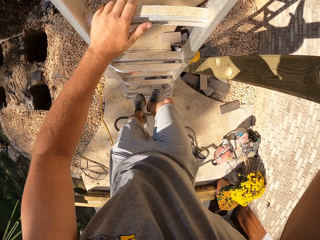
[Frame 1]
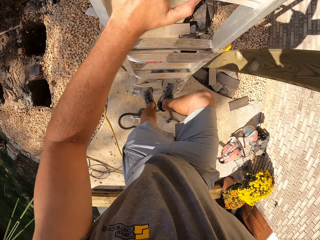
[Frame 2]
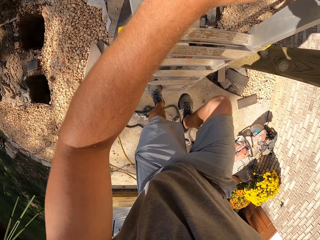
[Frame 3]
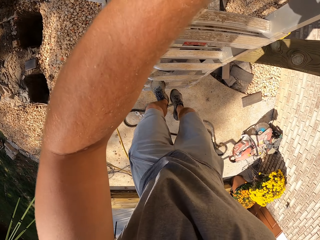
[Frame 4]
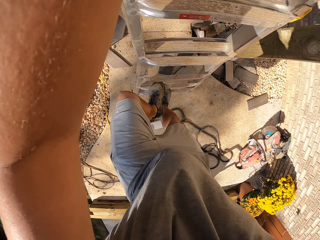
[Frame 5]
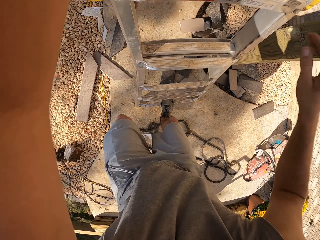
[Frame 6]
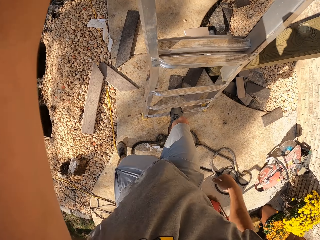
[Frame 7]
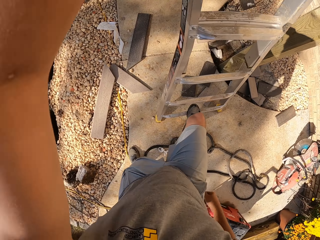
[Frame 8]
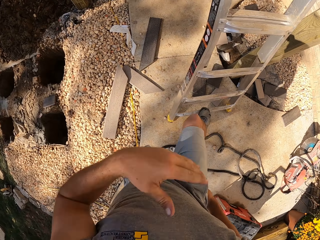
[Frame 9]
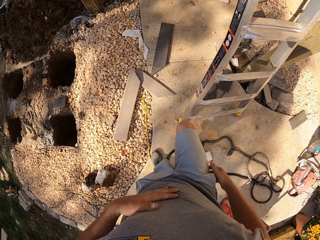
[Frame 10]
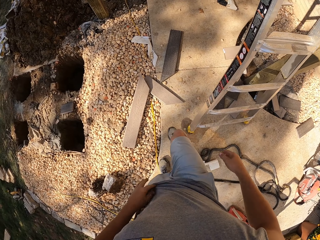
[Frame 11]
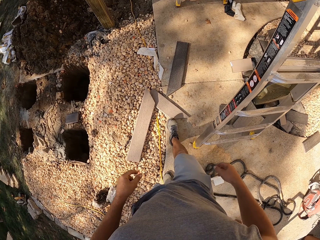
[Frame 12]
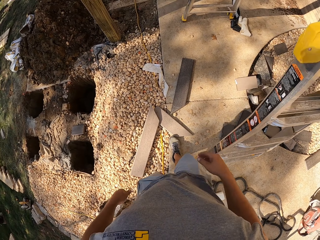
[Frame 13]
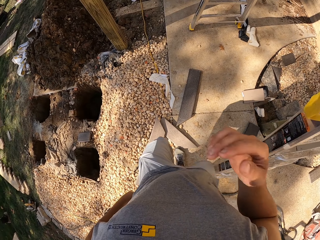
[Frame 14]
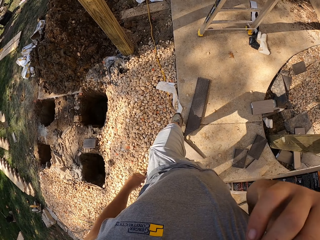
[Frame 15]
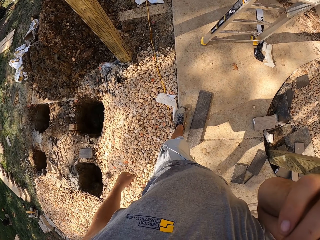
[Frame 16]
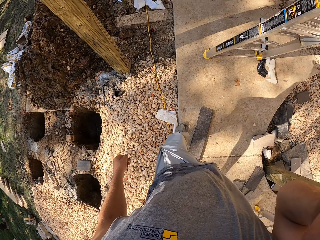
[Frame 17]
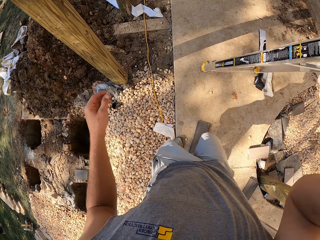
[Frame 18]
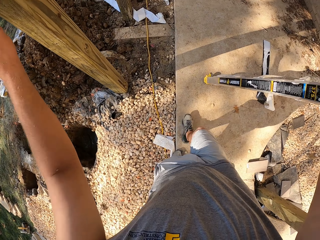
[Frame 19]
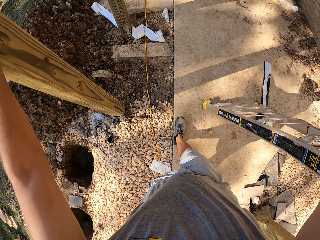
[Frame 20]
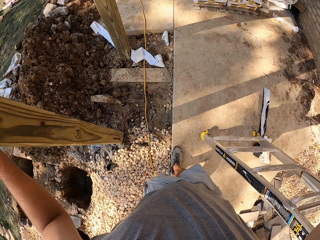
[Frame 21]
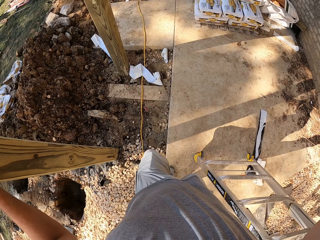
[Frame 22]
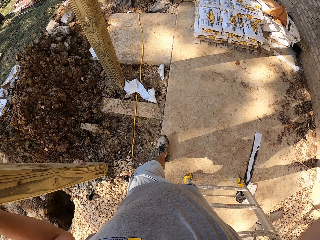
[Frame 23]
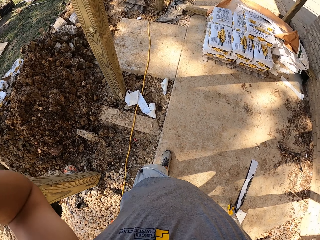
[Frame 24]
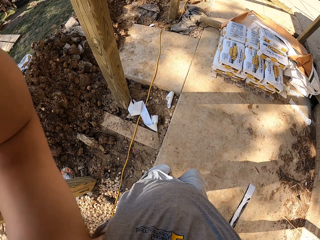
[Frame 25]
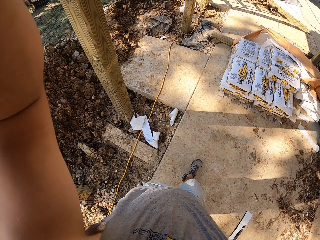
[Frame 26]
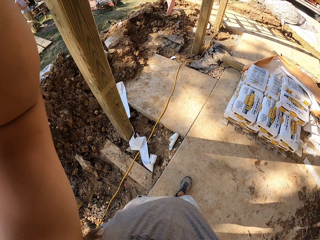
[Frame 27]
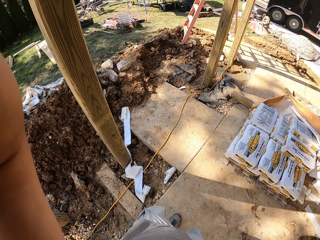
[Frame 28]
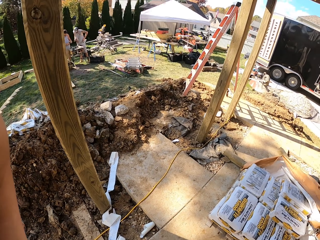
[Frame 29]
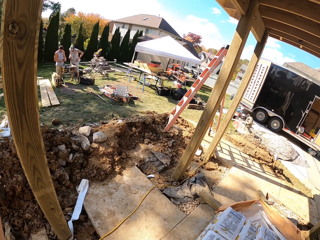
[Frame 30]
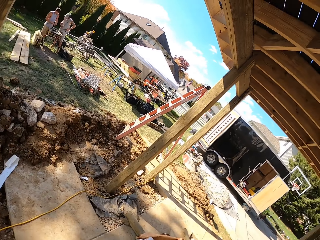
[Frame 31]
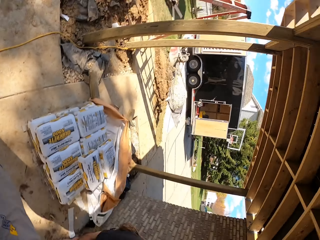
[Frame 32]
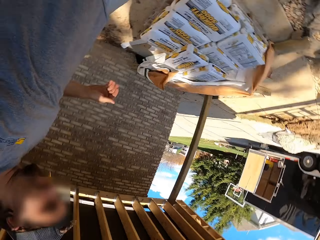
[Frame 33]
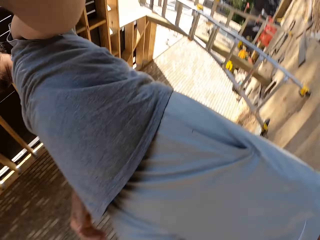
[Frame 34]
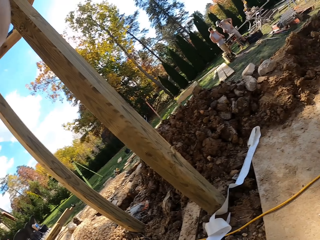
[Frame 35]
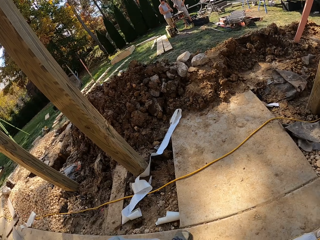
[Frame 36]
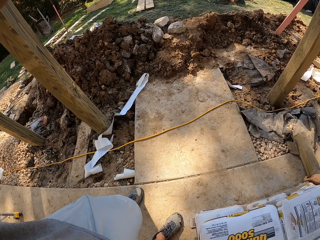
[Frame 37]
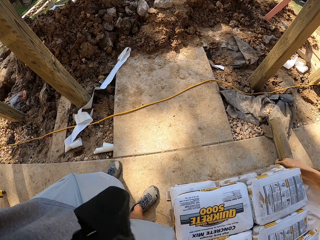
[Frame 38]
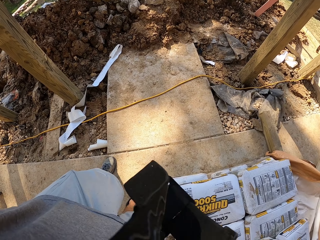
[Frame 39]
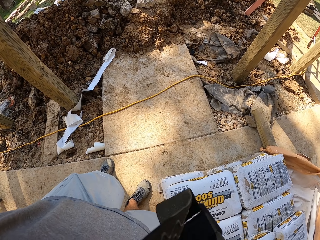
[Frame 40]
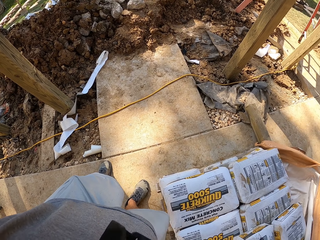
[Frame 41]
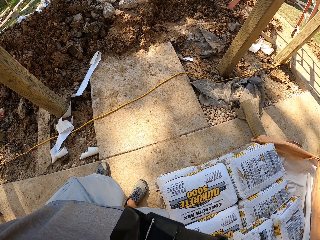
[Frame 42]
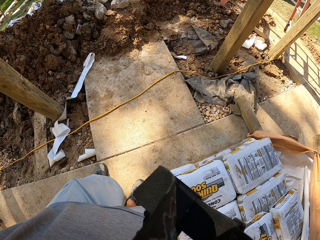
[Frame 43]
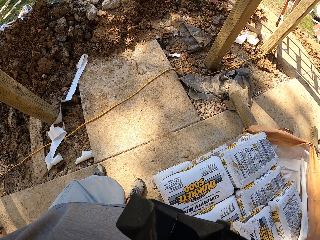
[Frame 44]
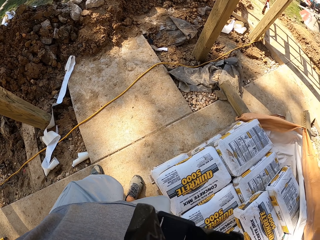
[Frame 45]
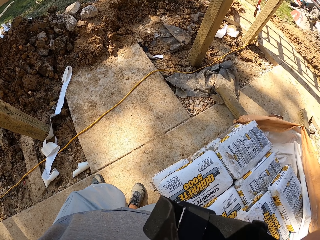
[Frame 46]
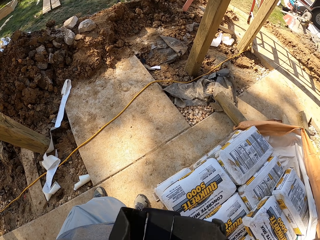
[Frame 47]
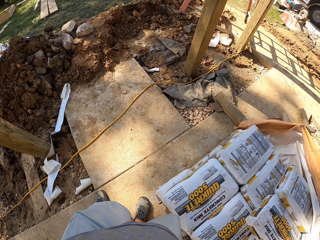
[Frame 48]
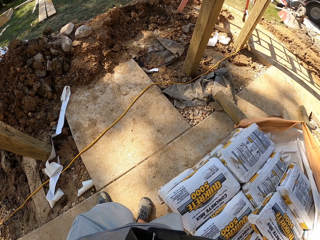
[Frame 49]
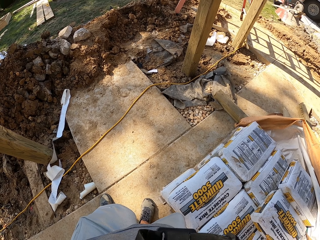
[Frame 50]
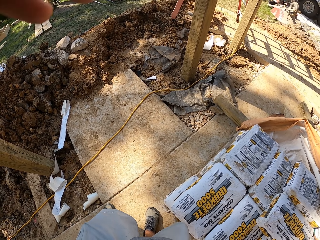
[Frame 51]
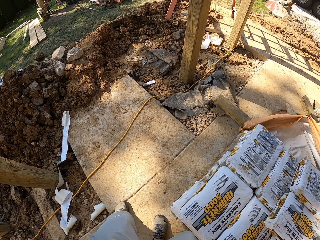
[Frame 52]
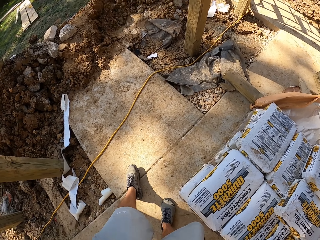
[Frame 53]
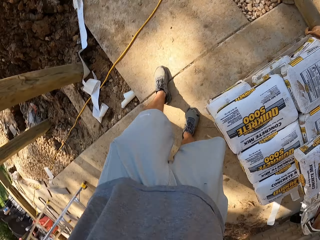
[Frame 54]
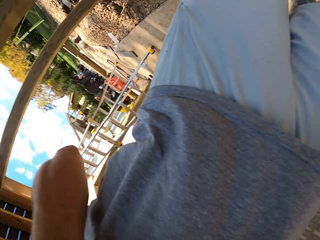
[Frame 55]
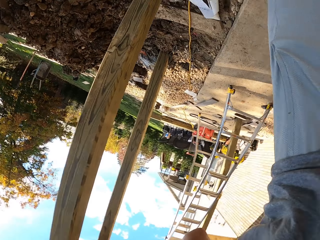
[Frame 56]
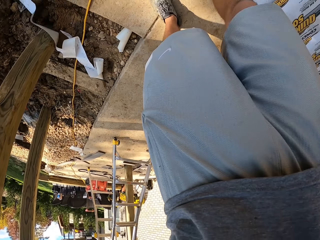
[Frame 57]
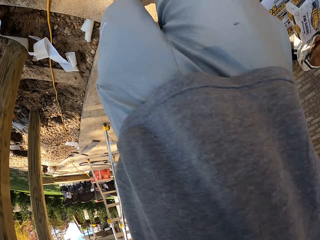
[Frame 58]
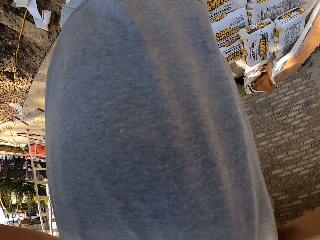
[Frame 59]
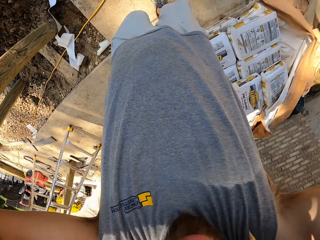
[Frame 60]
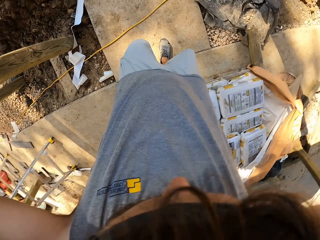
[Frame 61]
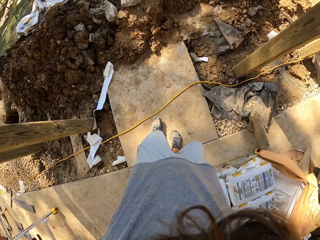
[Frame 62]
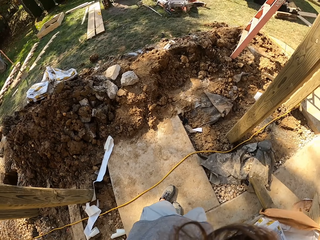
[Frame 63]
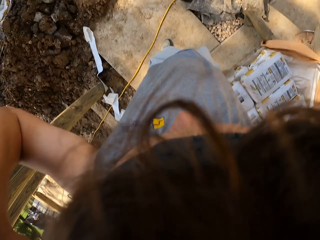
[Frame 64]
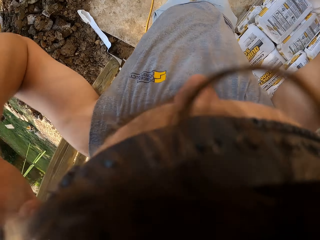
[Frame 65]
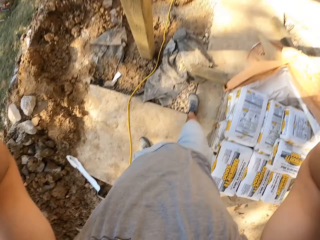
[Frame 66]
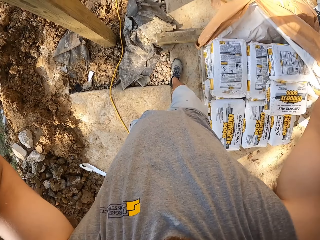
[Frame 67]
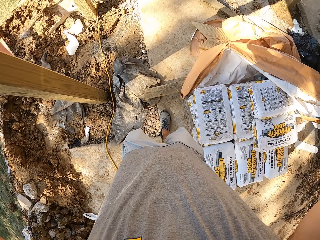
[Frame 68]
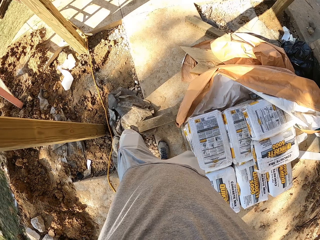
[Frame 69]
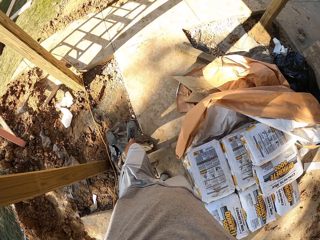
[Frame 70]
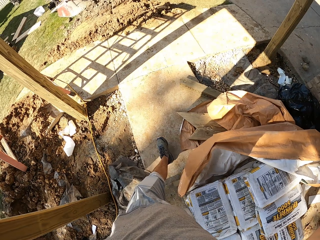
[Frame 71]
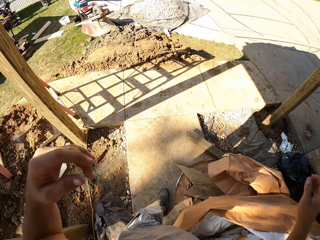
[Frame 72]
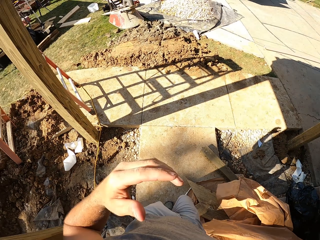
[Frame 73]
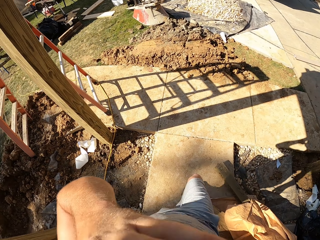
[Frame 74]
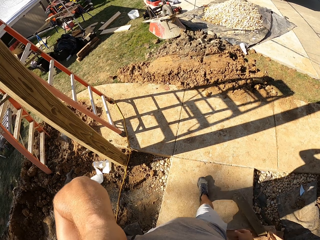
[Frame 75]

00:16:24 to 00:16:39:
The camera wearer walks around the ground floor. They do something with the right hand. They hold a ladder with the right hand. They walk around the working area. They look around. They do something.

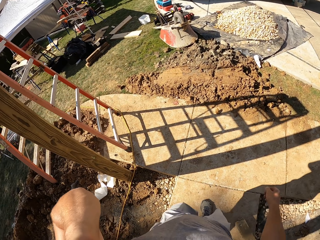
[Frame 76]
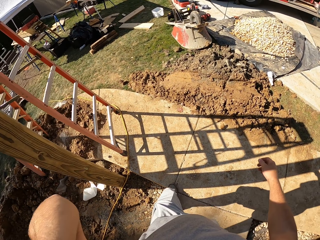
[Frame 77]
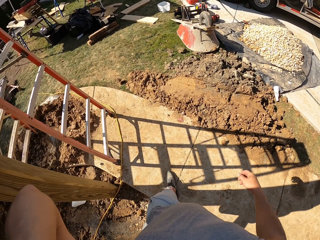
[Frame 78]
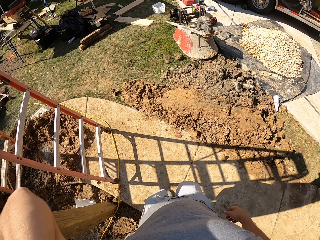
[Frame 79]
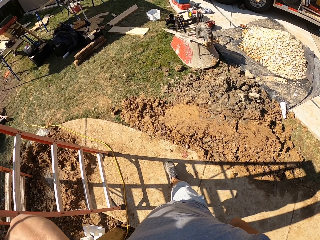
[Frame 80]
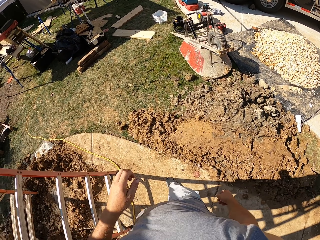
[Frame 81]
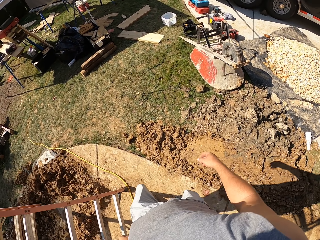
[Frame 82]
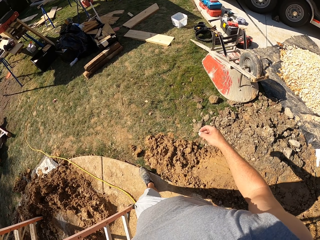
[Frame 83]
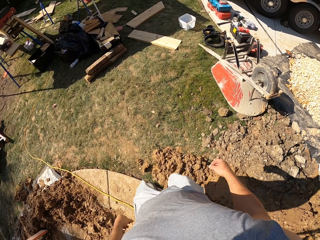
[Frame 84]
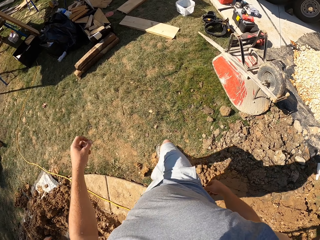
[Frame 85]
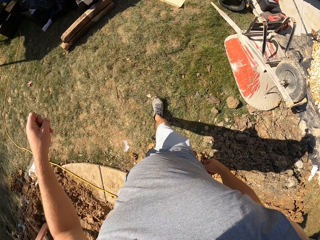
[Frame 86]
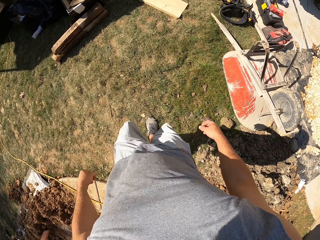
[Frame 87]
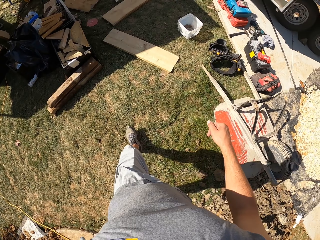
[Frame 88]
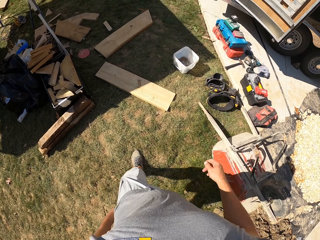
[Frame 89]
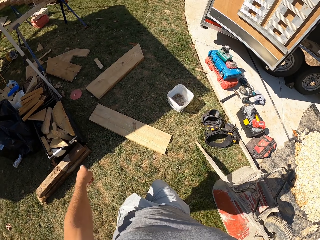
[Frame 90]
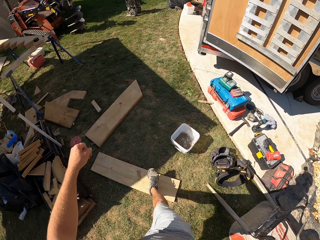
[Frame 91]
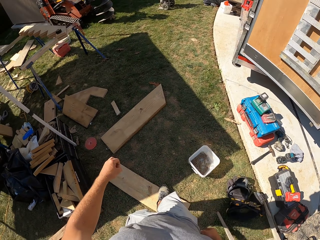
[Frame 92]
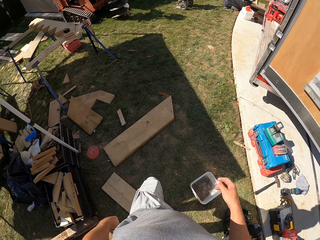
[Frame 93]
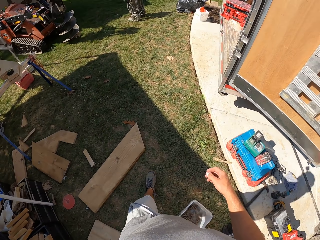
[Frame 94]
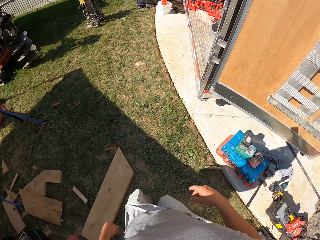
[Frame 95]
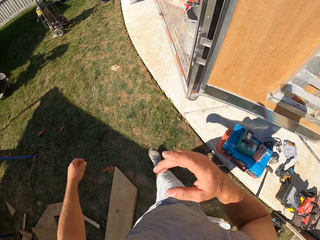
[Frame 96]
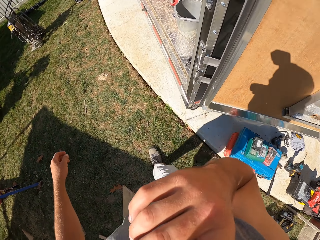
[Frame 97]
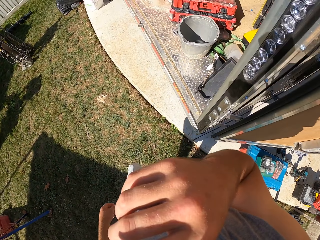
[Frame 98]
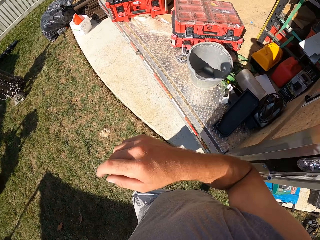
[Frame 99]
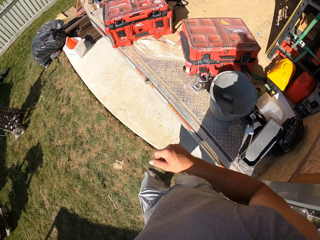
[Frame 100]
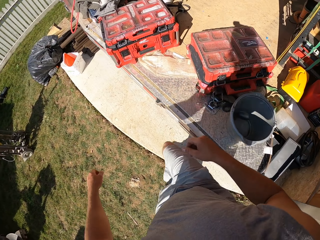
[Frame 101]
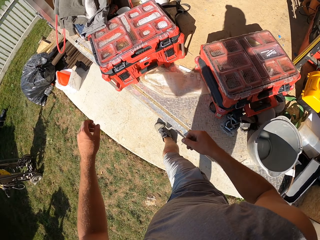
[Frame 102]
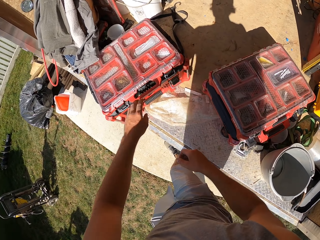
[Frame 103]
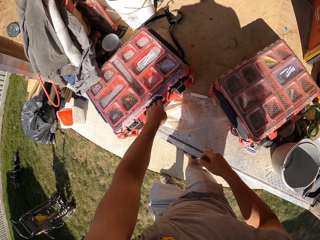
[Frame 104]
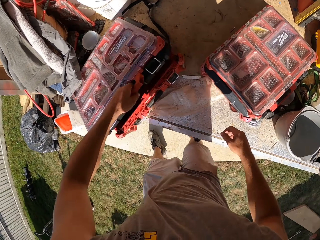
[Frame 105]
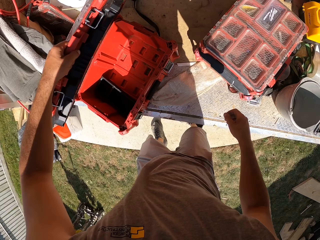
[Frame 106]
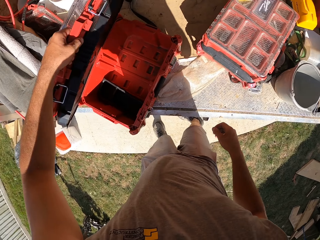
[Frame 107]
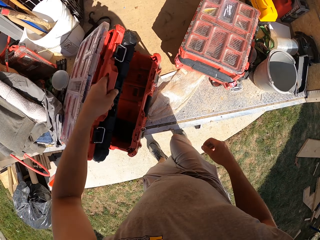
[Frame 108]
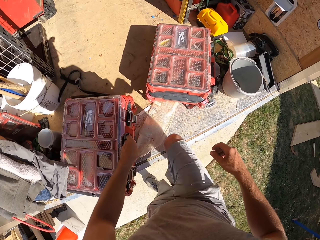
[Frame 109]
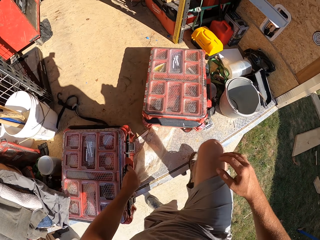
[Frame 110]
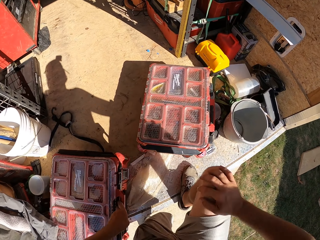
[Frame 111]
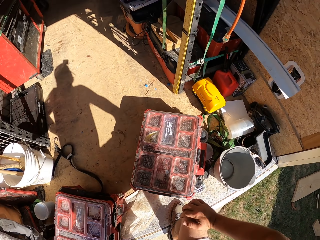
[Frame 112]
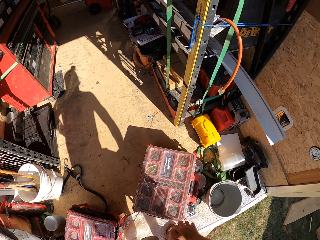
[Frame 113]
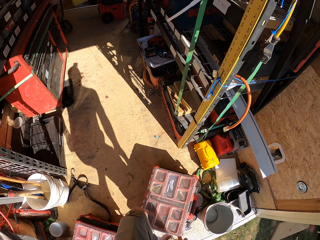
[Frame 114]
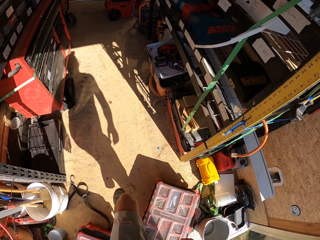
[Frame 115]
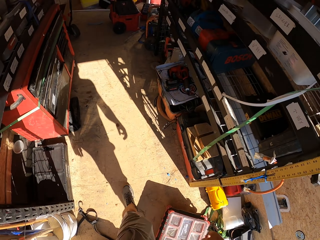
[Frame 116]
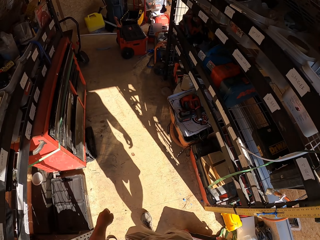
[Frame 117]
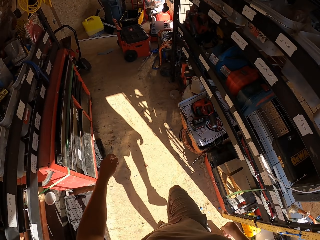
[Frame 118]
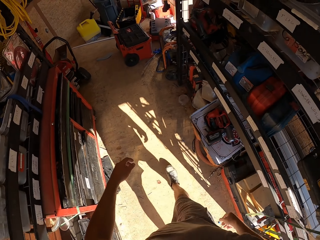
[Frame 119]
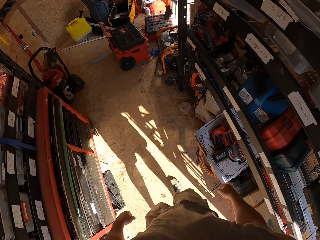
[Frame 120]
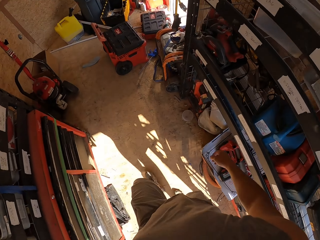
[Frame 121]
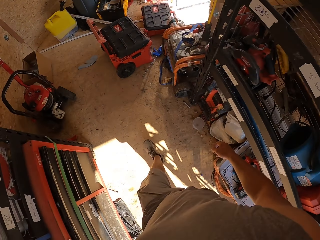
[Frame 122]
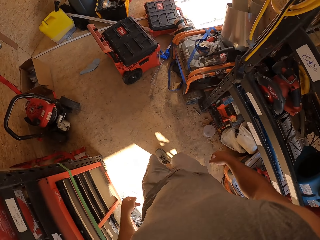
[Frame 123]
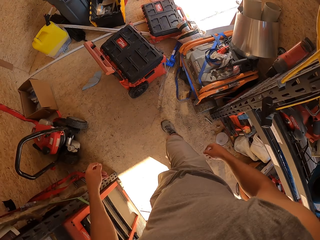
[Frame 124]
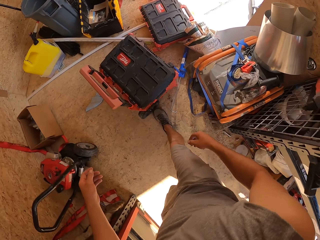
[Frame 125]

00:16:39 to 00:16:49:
The camera wearer walks around the working area. They do something with the right hand. They open a tool box with the left hand. They touch something with the left hand. They close the tool box with the left hand. They climb on a van. They walk inside the van.
